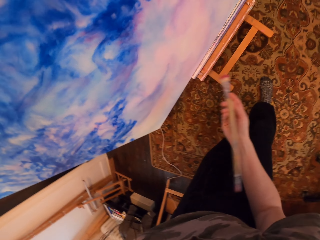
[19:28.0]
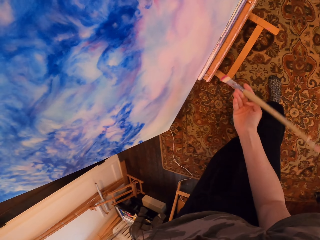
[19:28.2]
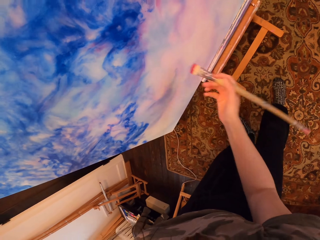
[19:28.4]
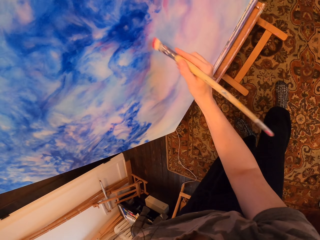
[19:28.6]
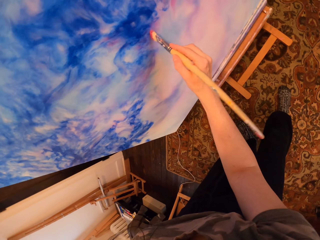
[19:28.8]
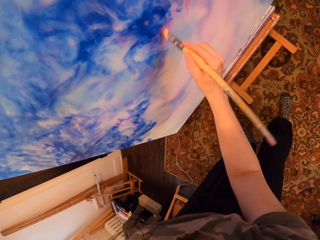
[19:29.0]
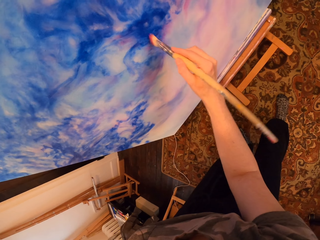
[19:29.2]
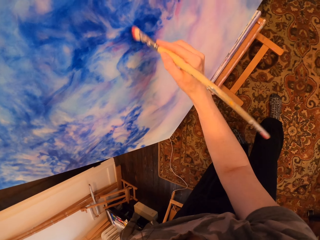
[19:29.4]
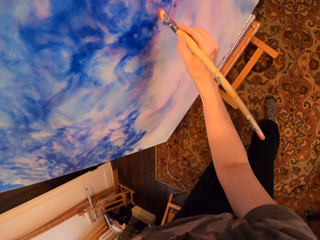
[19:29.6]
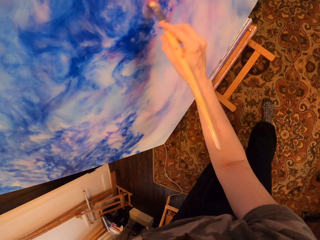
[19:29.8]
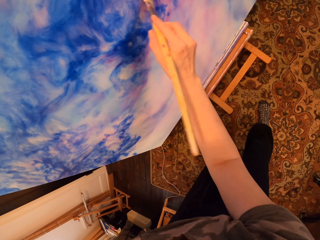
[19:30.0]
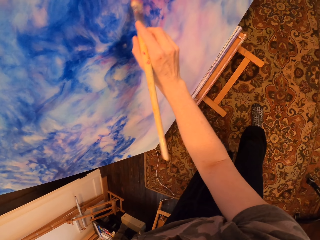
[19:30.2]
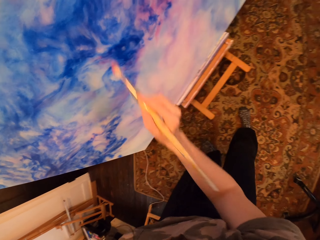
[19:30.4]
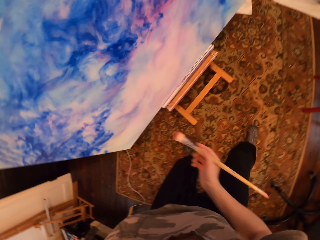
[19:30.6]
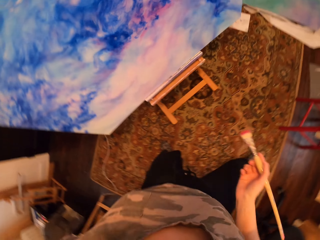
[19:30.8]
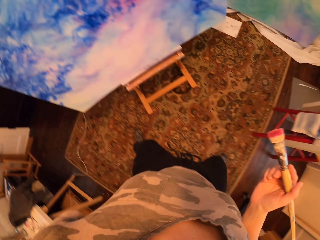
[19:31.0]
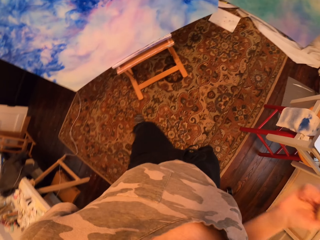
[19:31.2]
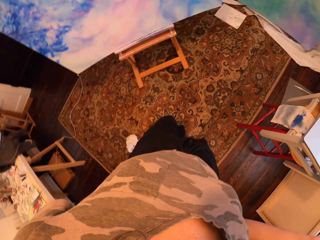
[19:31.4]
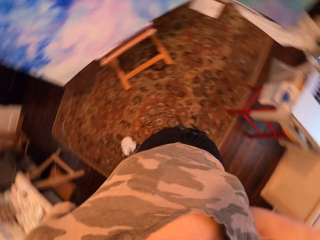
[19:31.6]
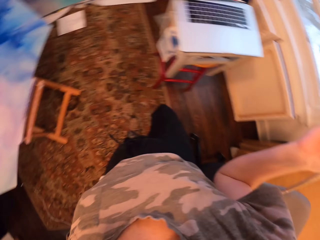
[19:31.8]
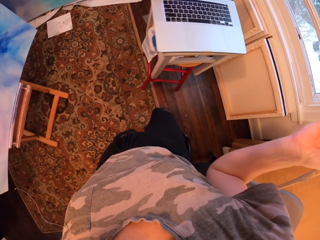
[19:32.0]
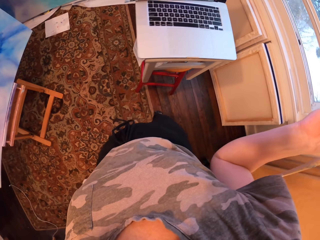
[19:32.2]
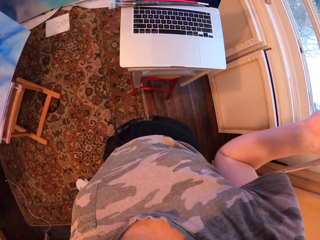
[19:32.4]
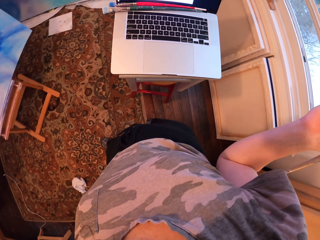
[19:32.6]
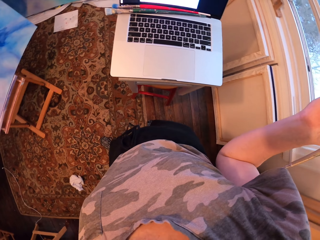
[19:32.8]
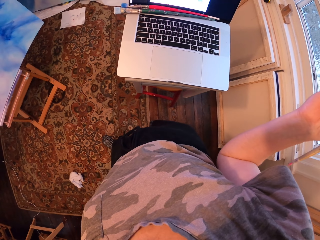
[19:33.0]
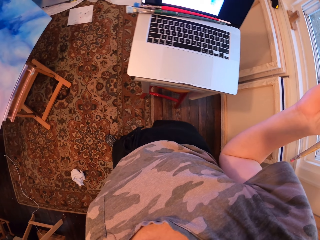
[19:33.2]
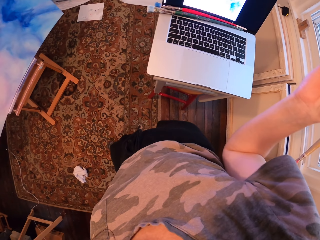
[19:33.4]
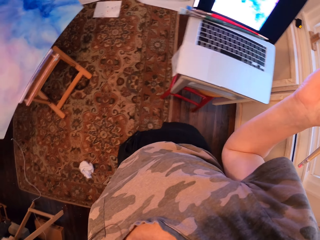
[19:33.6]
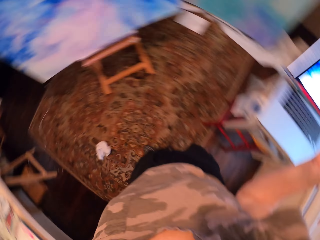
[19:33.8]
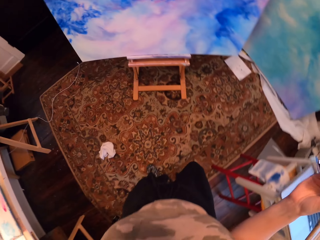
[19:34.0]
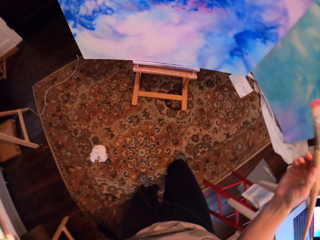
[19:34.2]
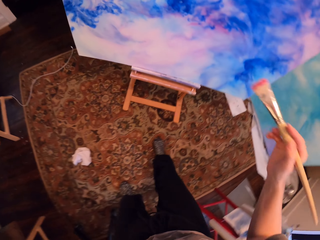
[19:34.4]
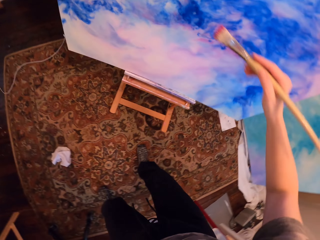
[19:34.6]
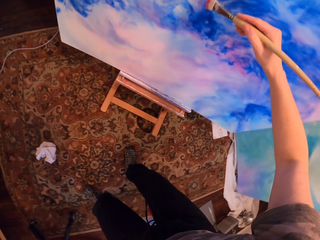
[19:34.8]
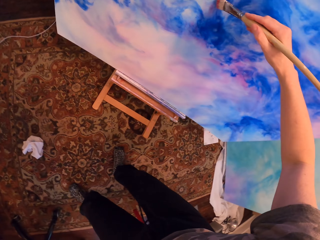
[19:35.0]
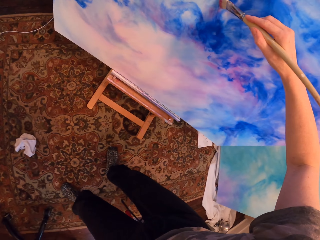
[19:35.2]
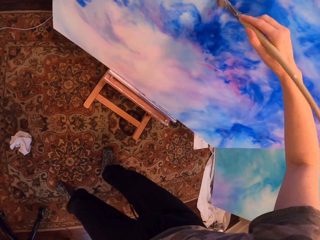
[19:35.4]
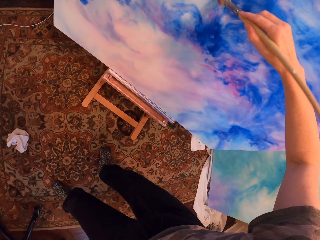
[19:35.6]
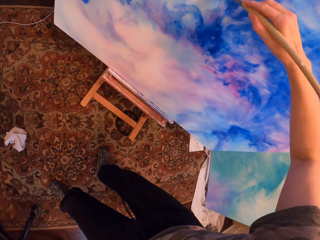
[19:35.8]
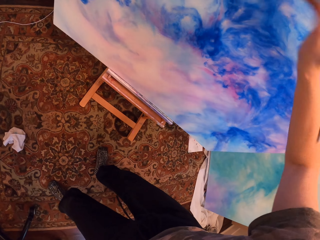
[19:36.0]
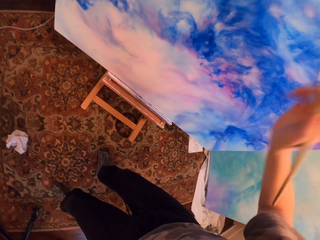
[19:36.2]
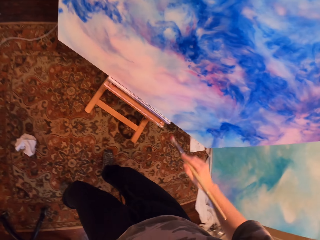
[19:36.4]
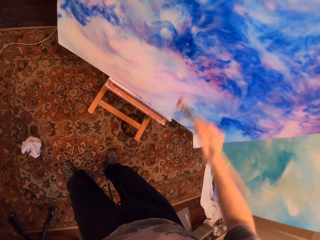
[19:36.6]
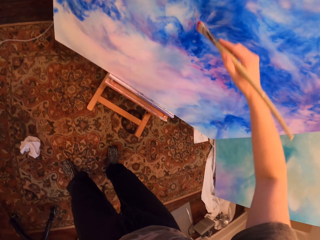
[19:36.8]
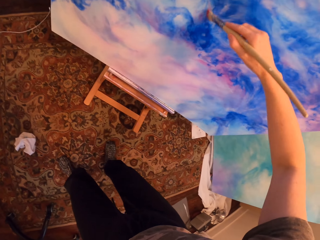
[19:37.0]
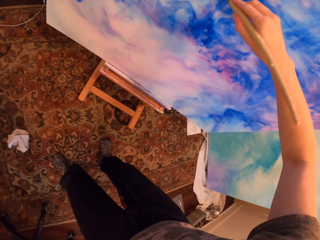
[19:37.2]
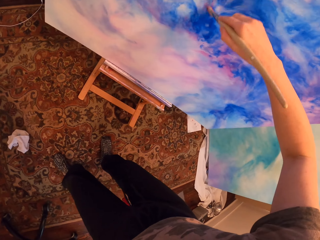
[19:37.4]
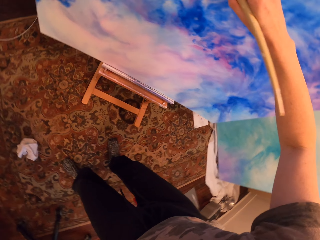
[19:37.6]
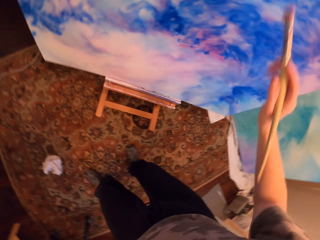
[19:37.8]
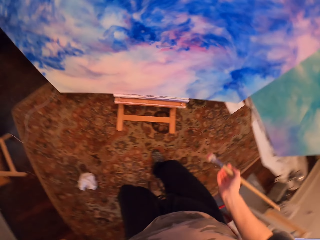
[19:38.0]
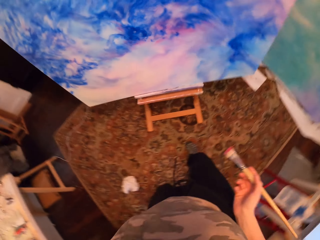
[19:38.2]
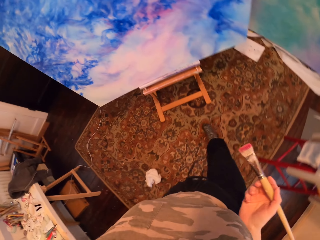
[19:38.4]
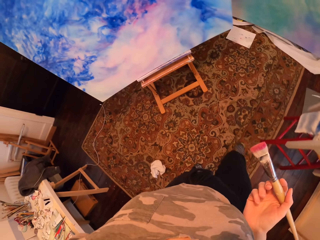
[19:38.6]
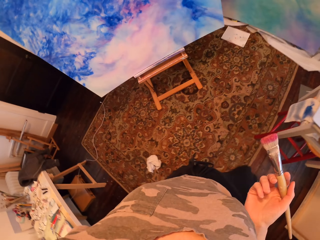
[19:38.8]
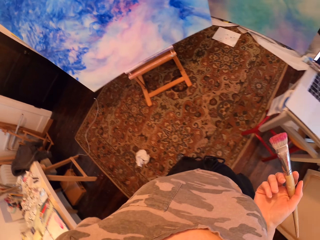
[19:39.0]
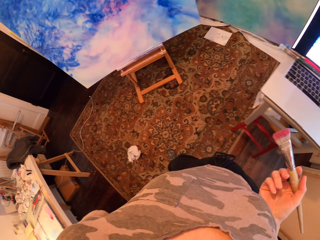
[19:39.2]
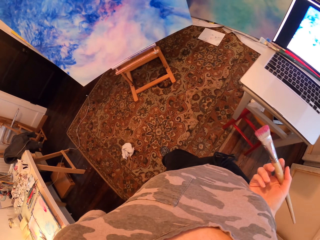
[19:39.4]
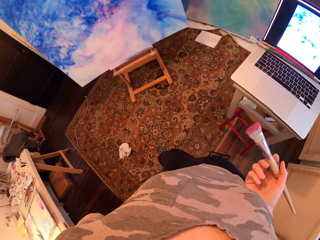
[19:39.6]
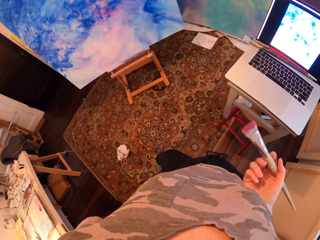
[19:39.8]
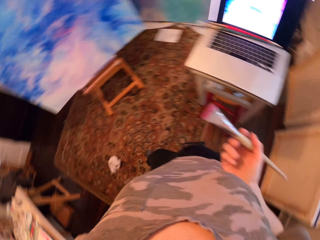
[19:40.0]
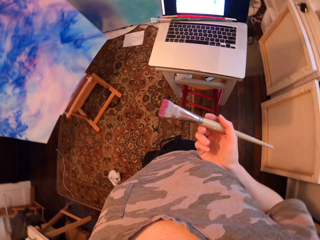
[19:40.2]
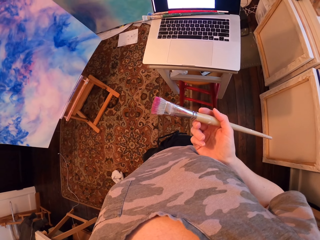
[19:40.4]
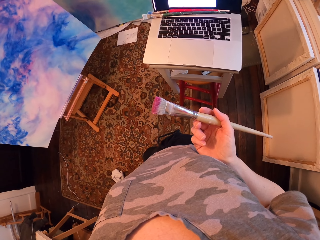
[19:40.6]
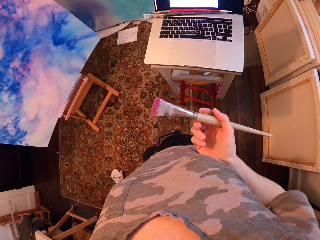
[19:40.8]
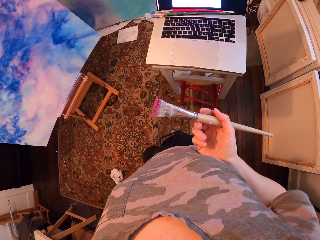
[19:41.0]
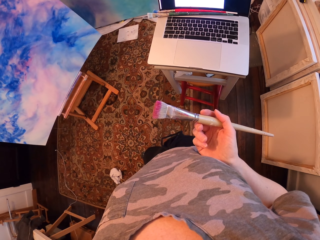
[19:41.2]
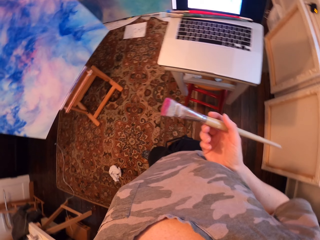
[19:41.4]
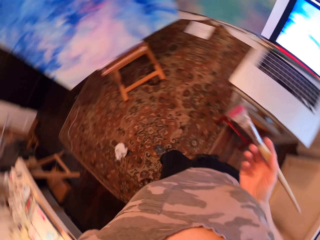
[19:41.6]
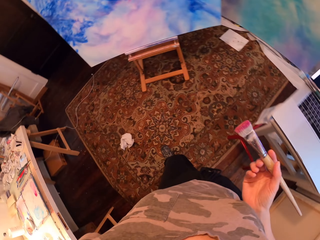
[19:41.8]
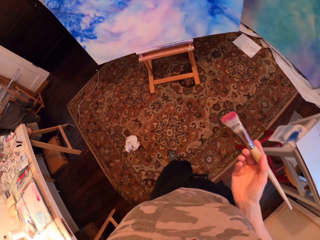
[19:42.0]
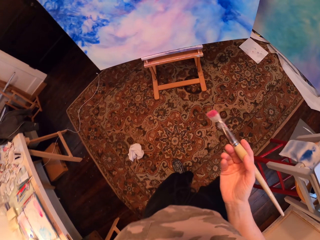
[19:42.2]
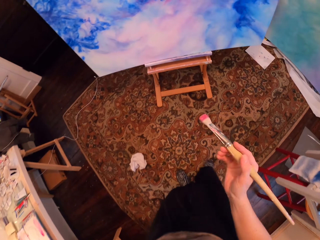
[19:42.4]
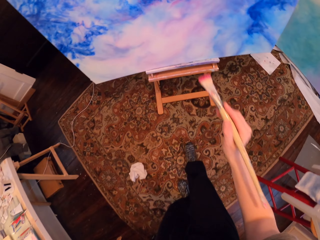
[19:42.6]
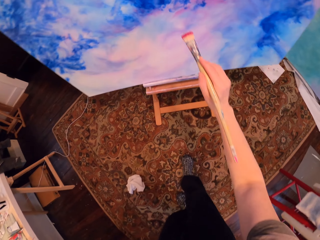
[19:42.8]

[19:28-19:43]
The camera wearer stands. They stare at the laptop. They paint the painting with the brush. They stand. They stare at the laptop.

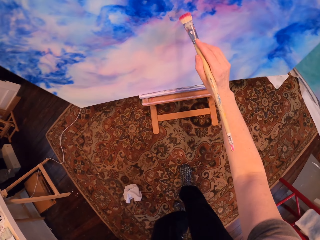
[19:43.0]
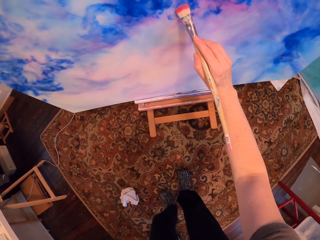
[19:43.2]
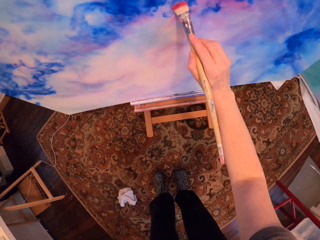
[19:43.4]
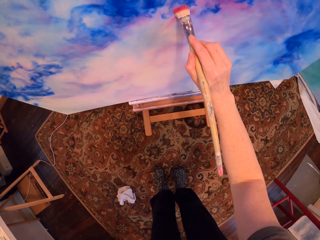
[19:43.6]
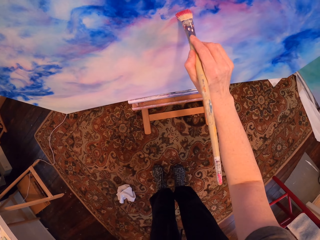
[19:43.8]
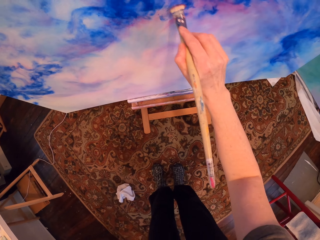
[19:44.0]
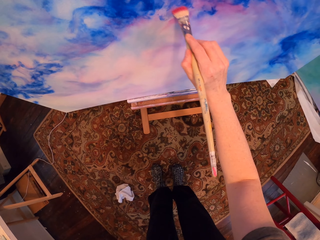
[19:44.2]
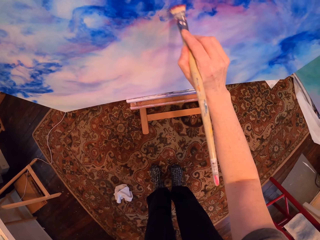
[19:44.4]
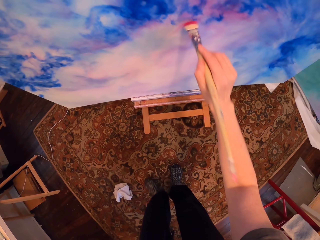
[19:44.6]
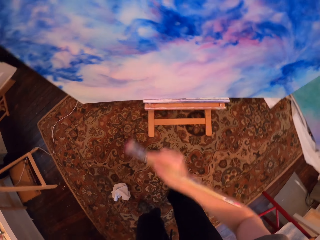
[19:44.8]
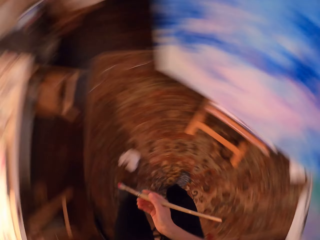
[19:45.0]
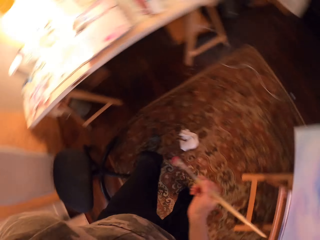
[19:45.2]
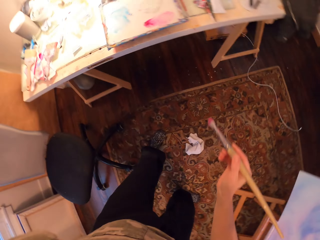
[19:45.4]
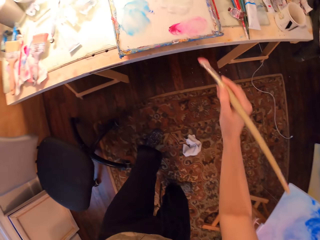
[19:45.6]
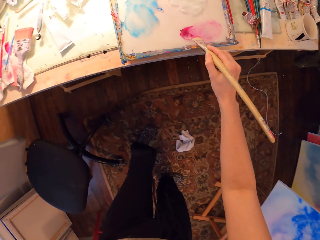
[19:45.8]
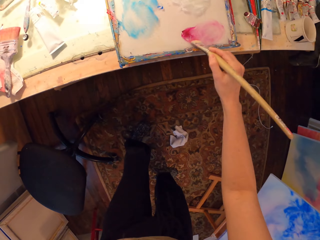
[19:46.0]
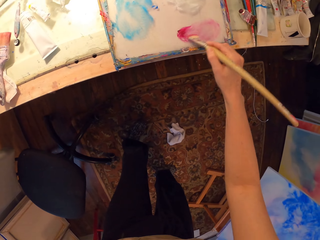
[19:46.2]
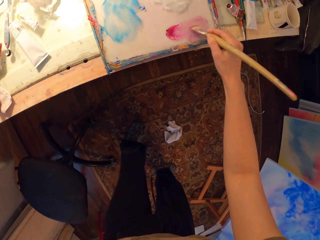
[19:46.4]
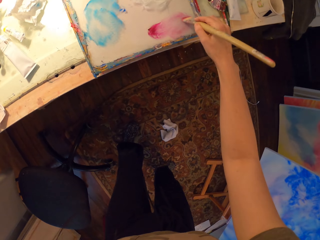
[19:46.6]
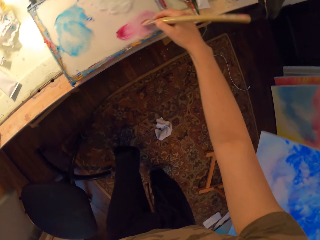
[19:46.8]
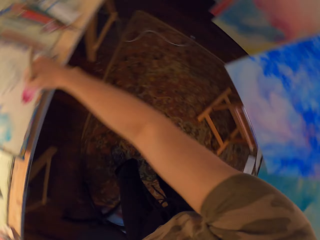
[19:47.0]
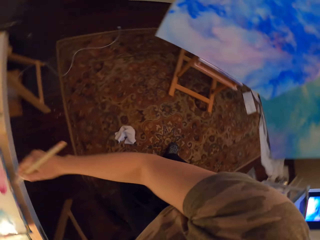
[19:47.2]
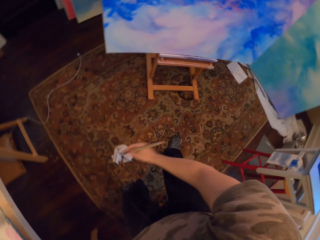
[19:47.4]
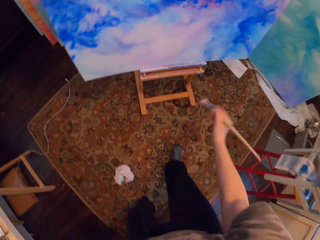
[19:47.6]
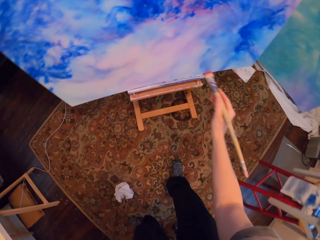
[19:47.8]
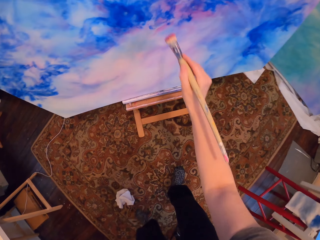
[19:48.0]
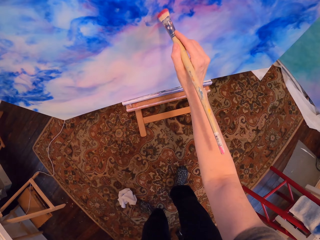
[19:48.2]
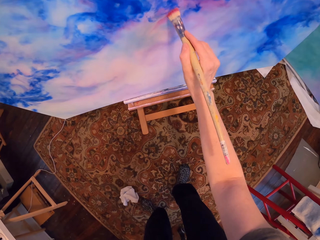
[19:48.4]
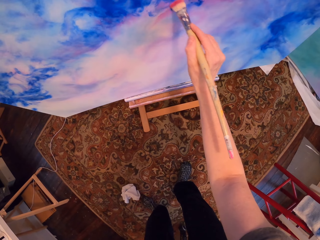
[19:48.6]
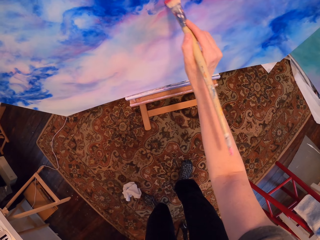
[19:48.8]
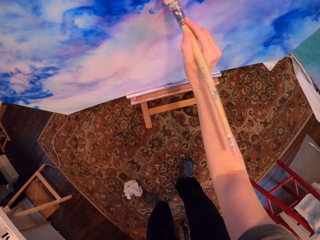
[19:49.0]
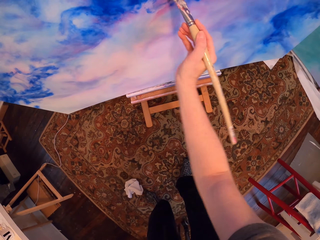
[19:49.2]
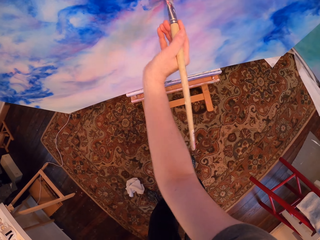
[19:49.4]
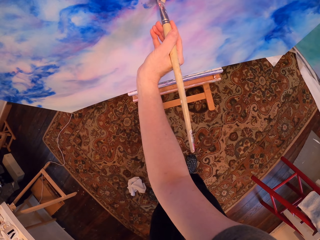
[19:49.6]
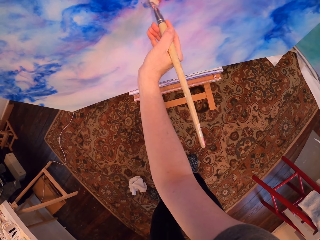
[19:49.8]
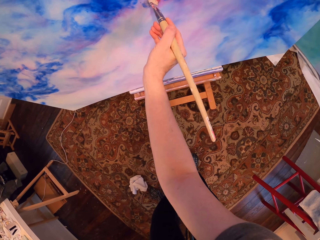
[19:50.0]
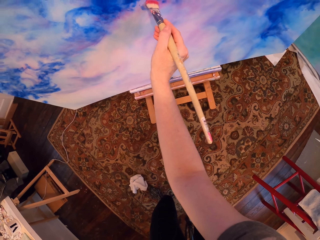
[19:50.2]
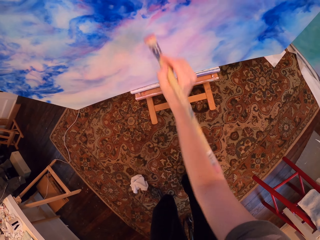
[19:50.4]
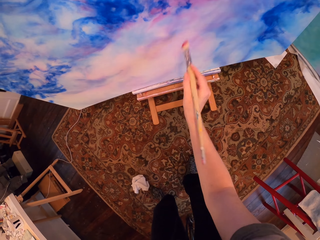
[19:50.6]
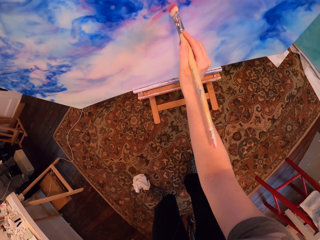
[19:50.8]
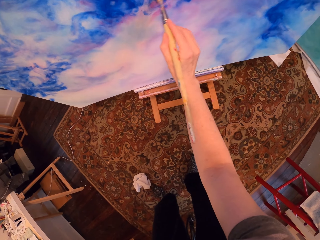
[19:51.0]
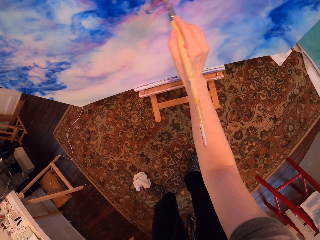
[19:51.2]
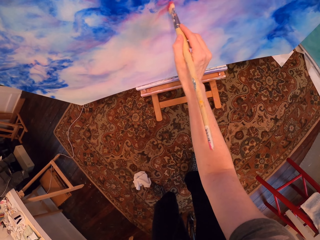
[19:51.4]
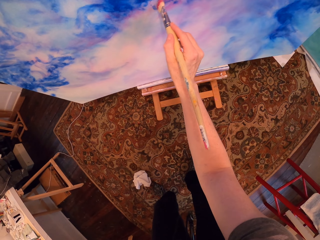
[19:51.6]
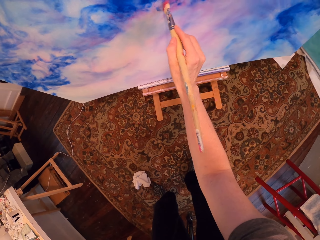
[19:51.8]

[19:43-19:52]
The camera wearer paints the painting with the brush. They rub the brush on the paint. They paint.
